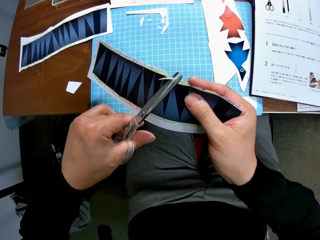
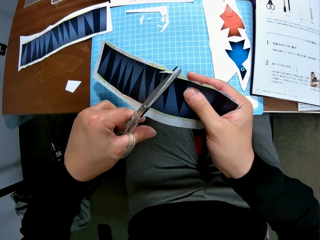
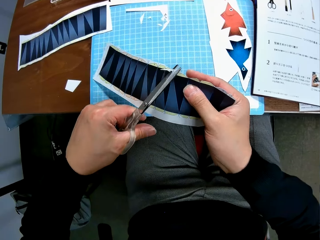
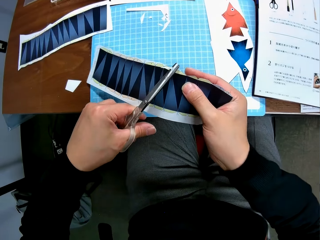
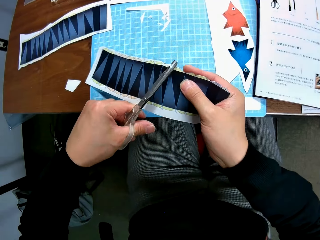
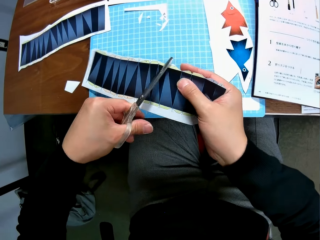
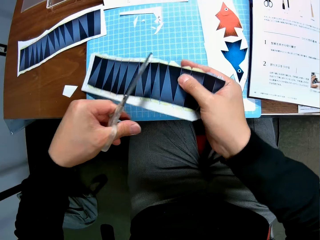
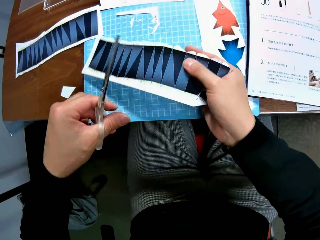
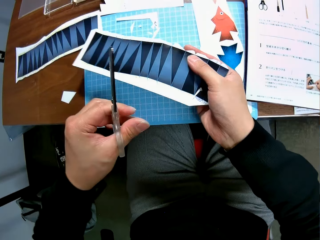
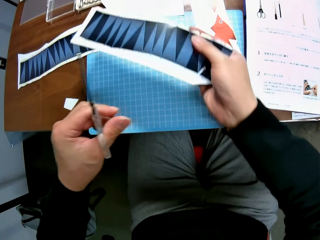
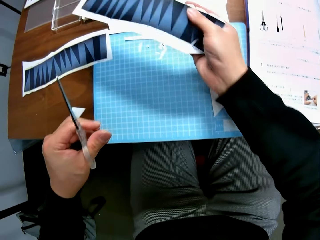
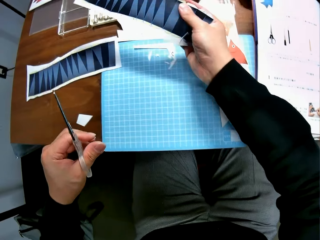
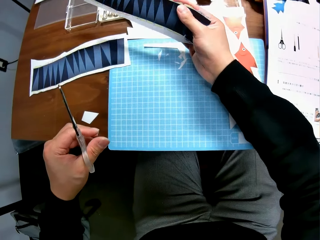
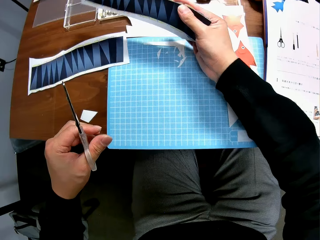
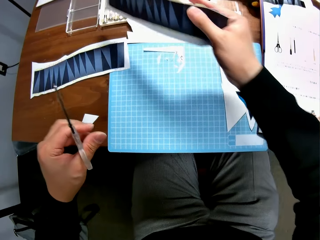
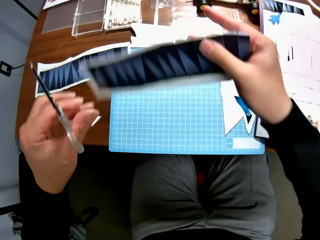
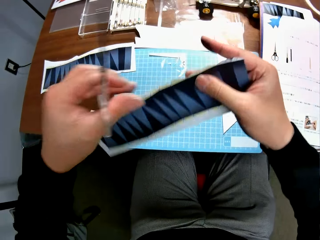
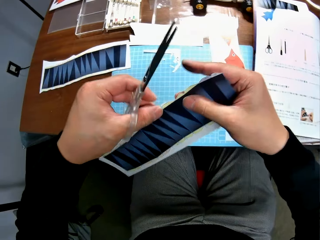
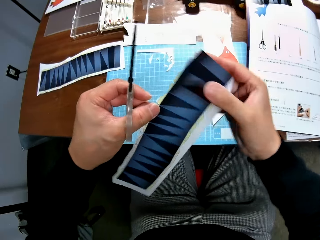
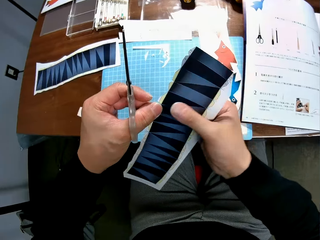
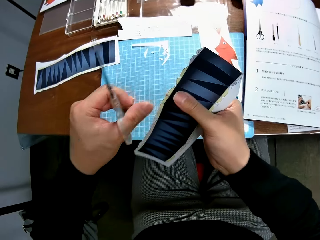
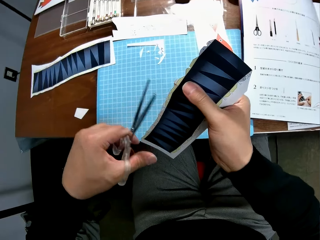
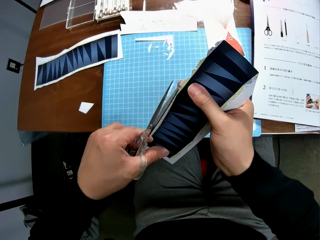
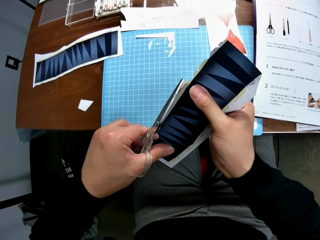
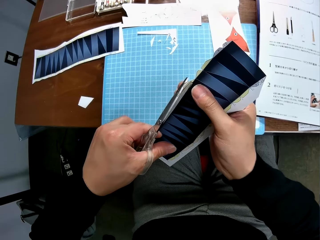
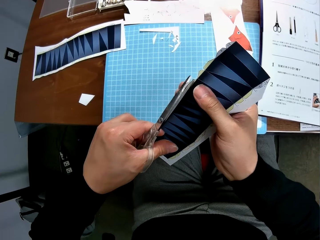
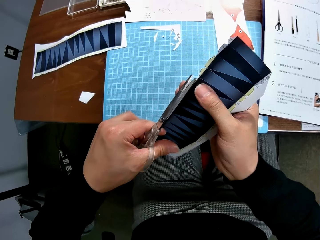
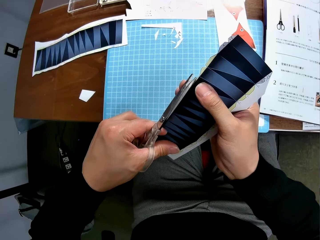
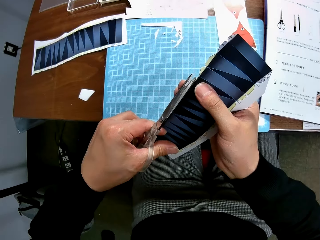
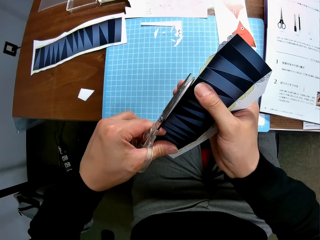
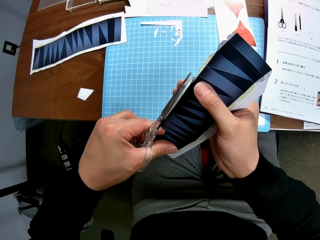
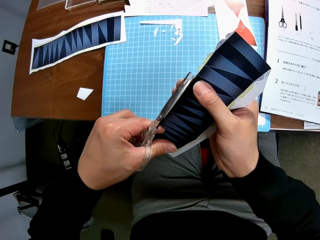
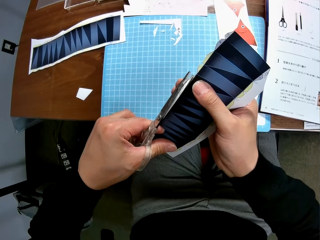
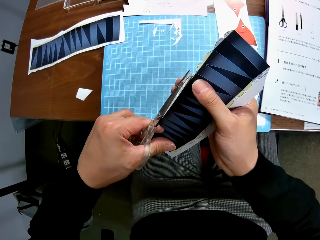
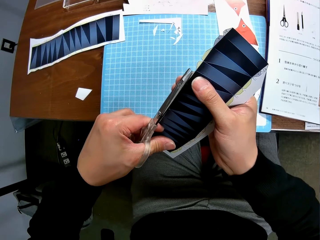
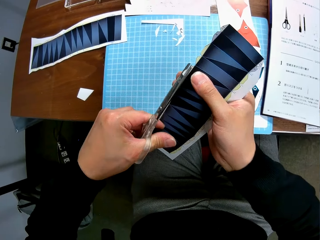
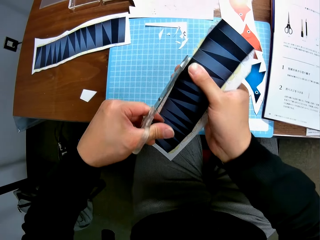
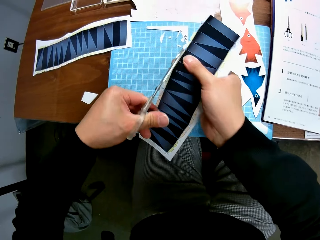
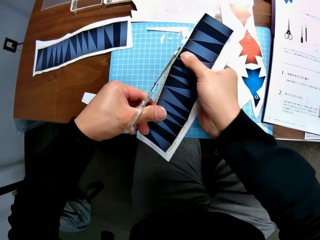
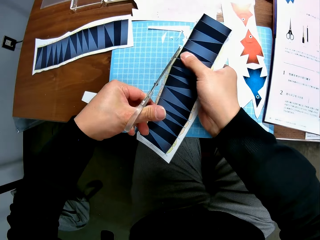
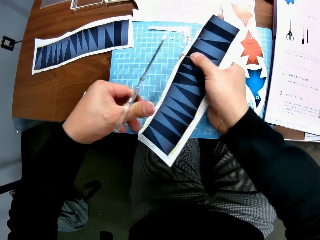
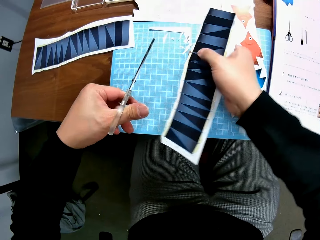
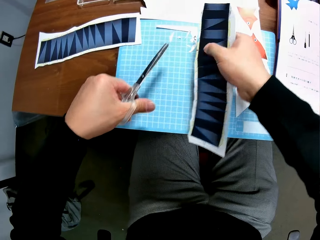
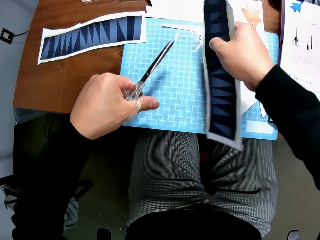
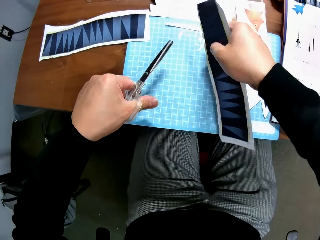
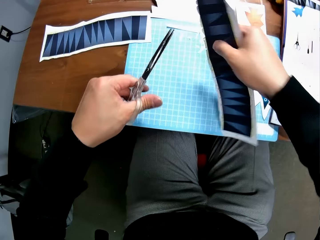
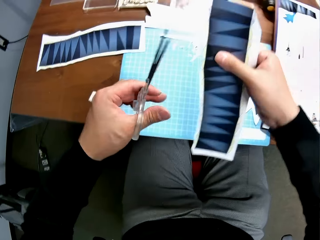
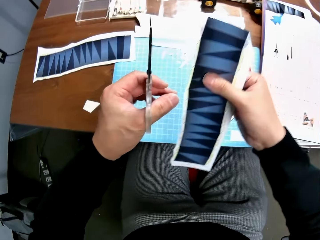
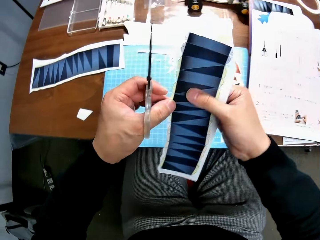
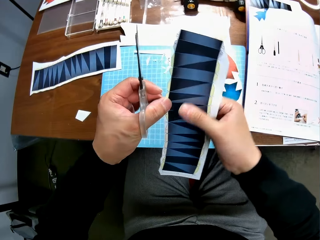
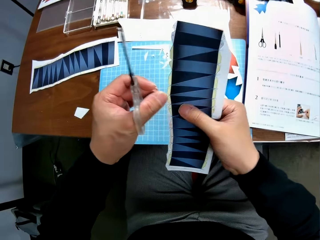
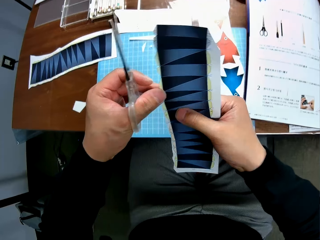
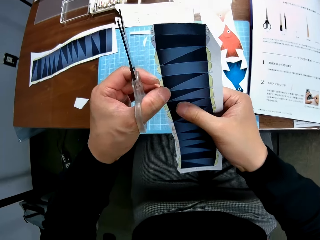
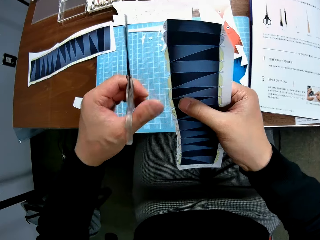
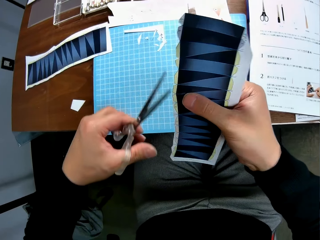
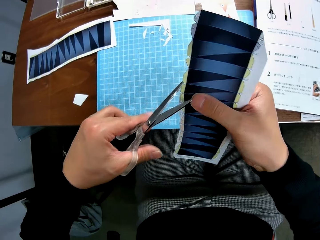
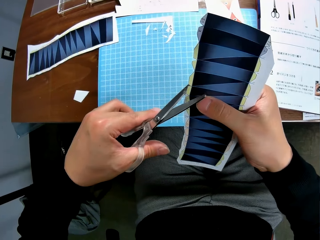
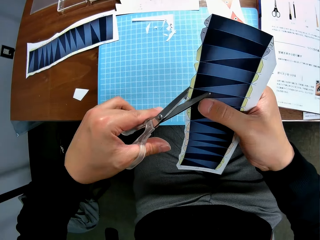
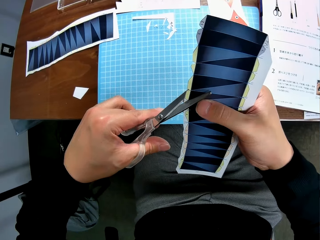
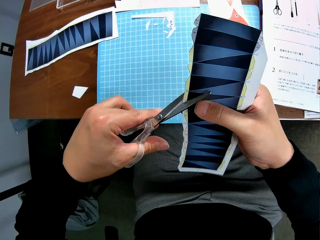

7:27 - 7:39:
The camera wearer drops another cut piece in his right hand on the cutting mat. He stretches the paper. He continues to craft the second paper stock with the scissors. He cuts the paper with the pair of scissors. He shakes out another cut piece on the second paper stock. He drops the paper on something. He continues to craft the second paper stock with the scissors.

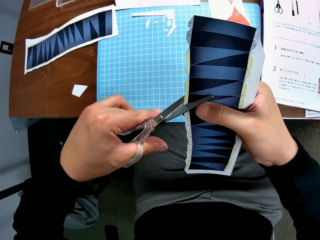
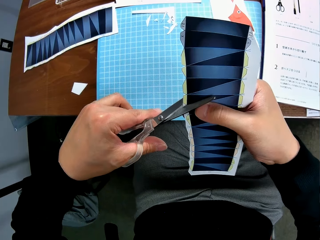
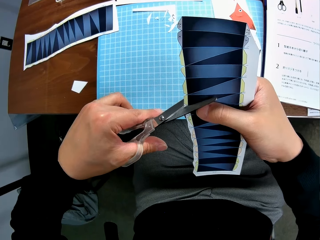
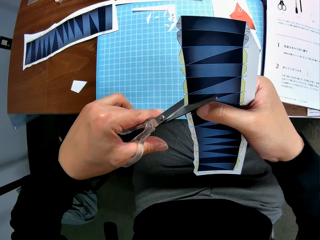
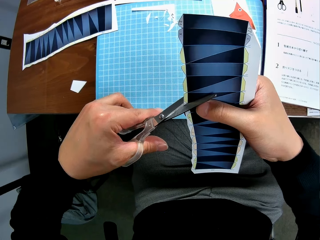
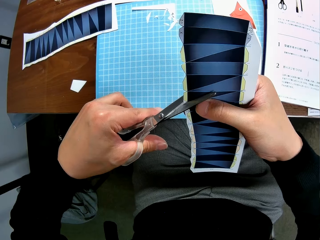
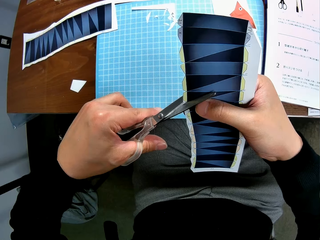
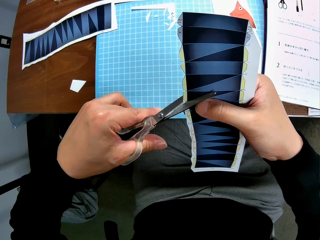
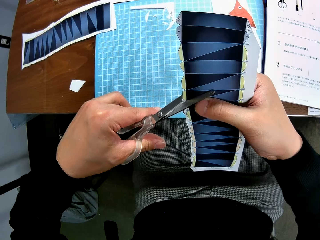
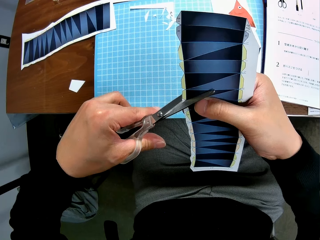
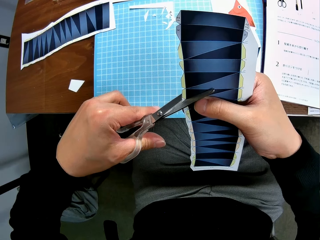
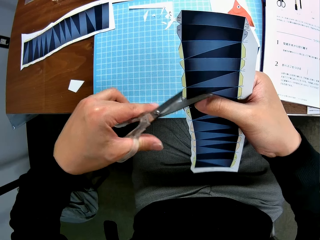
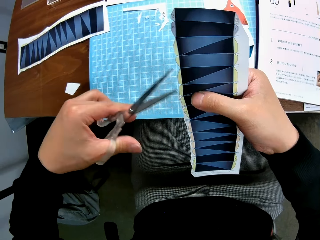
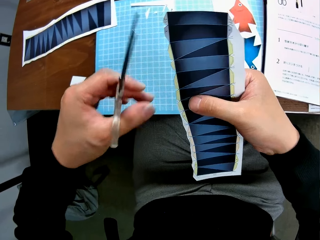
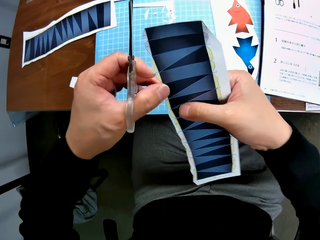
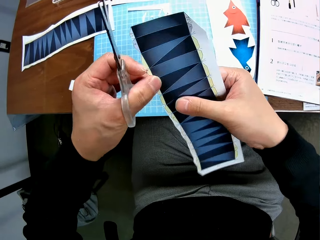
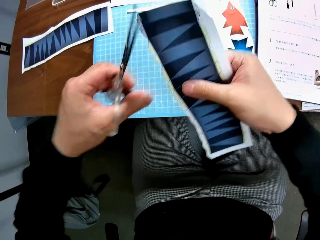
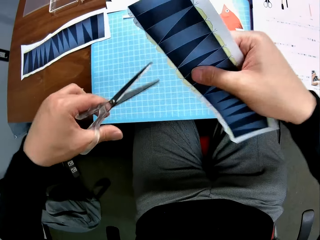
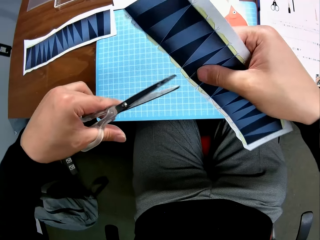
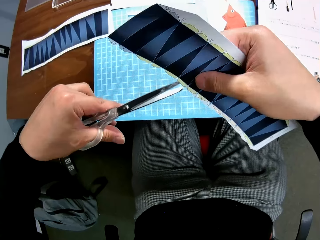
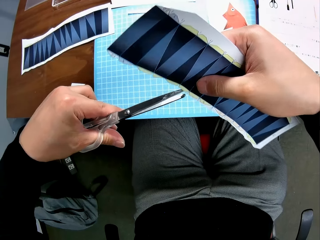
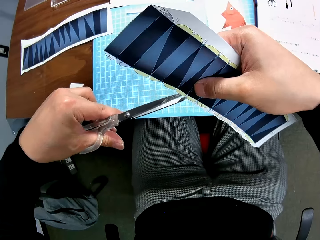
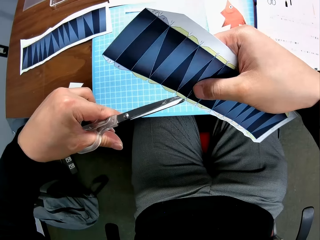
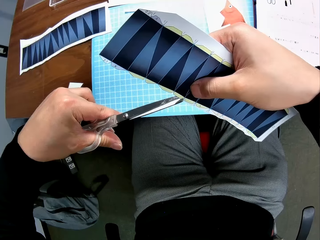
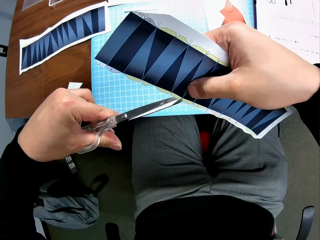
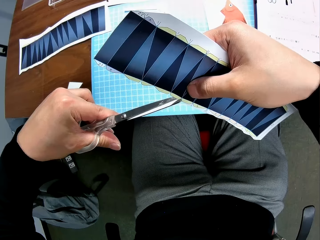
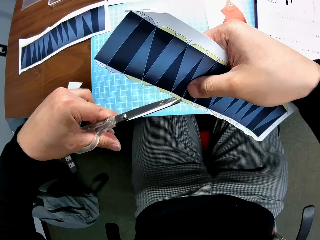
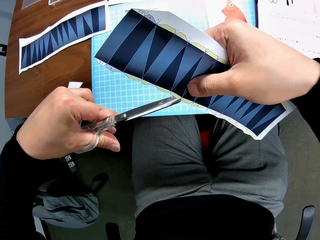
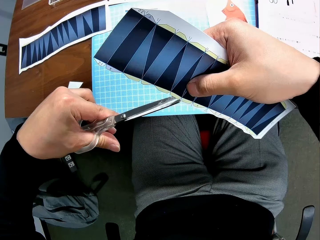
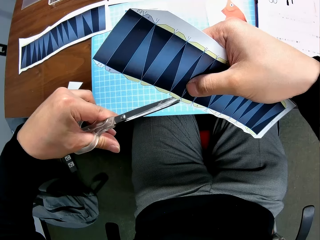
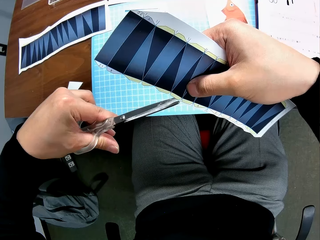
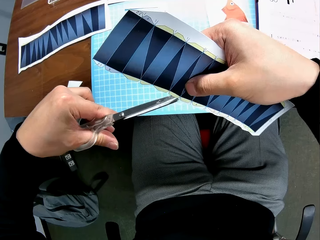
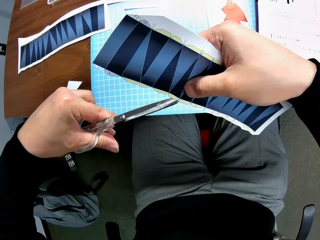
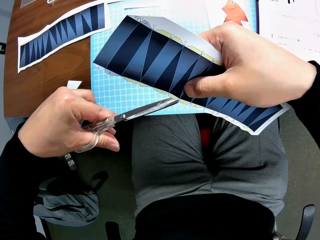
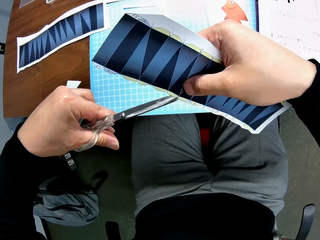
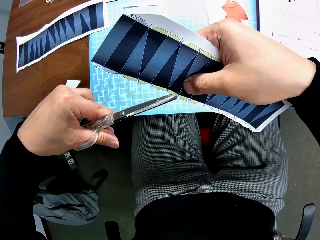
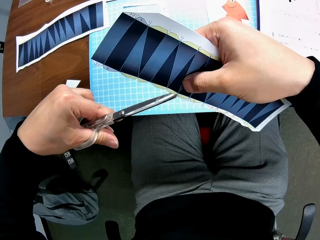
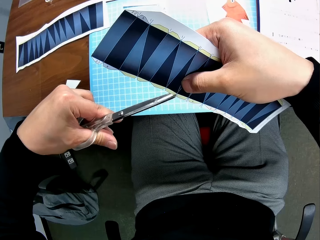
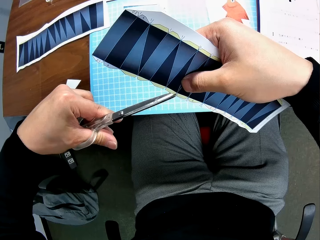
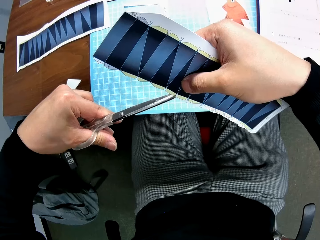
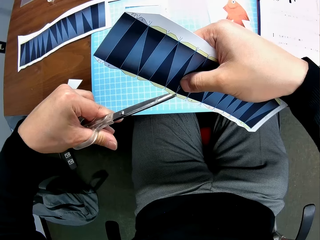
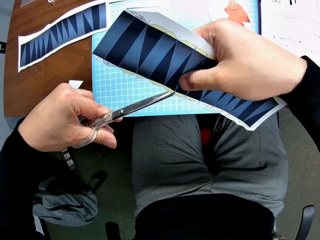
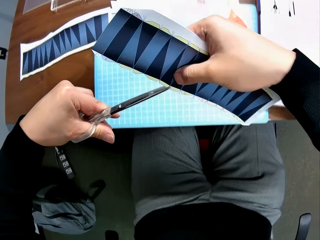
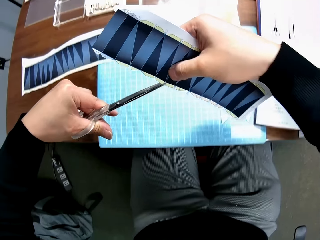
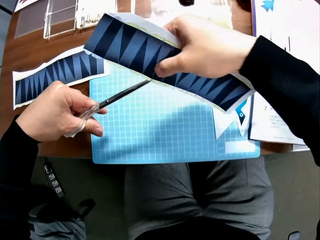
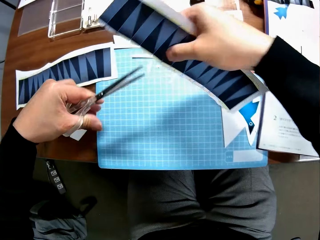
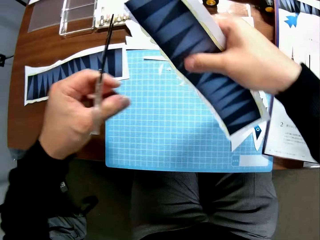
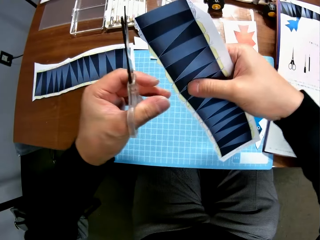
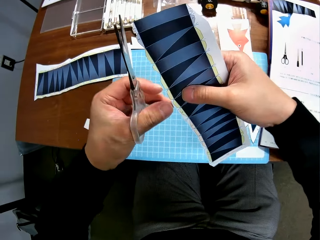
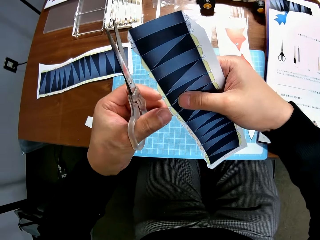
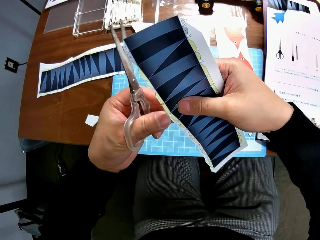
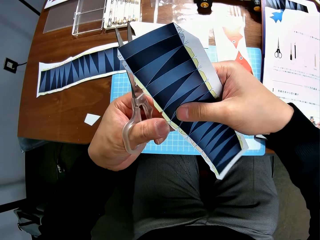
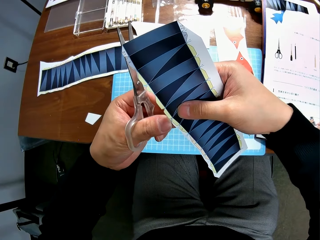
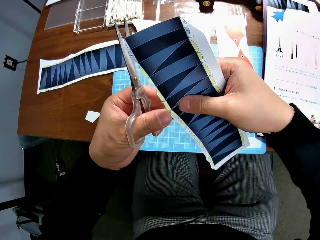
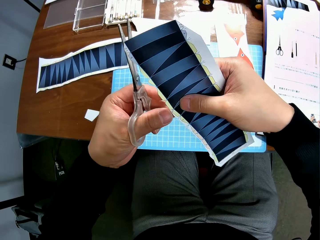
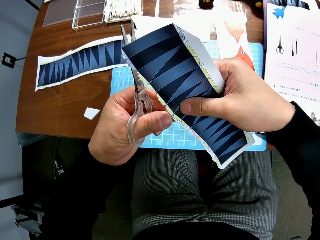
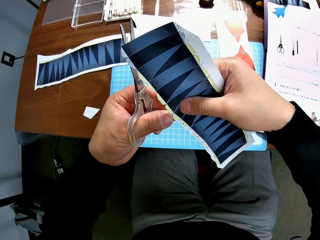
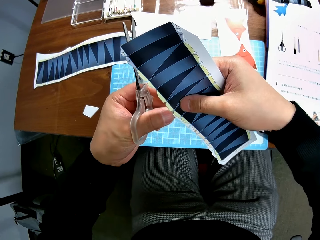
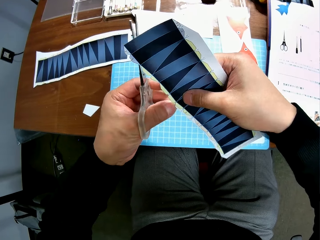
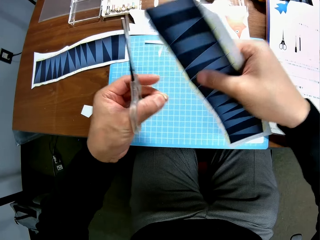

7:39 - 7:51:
The camera wearer cuts the paper with a pair of scissors. They lean forward to the table. They remove another cut piece from the second paper stock.
